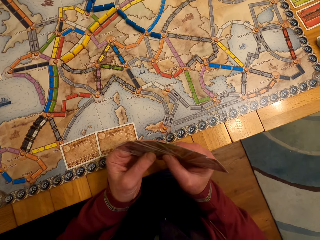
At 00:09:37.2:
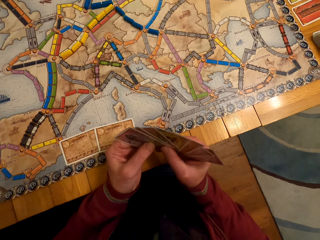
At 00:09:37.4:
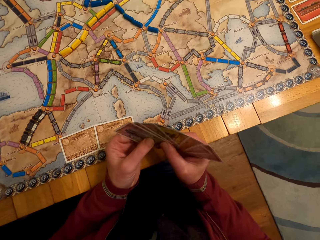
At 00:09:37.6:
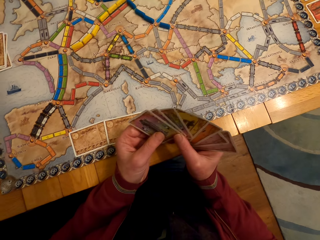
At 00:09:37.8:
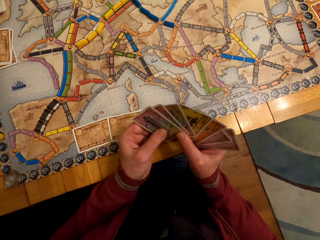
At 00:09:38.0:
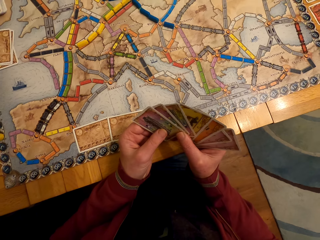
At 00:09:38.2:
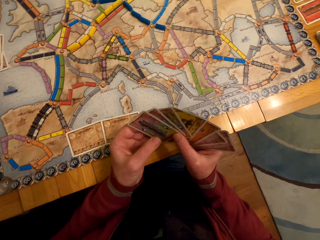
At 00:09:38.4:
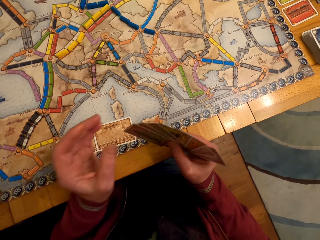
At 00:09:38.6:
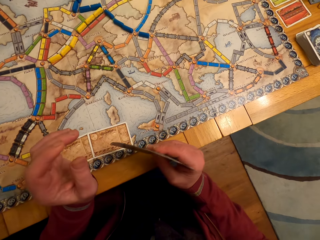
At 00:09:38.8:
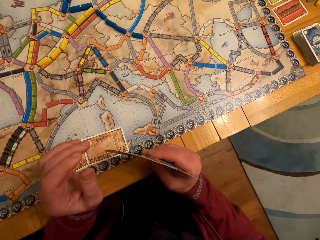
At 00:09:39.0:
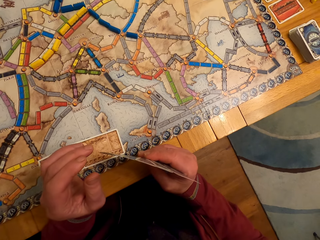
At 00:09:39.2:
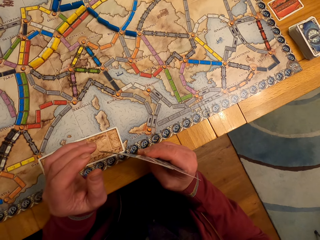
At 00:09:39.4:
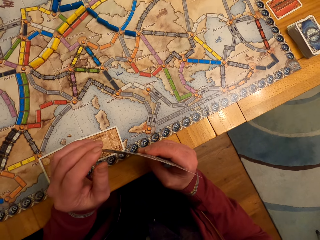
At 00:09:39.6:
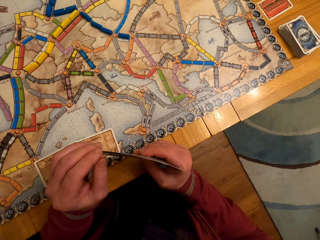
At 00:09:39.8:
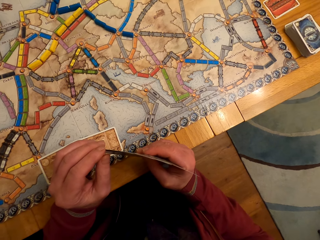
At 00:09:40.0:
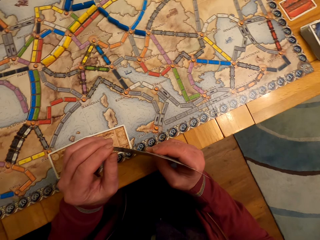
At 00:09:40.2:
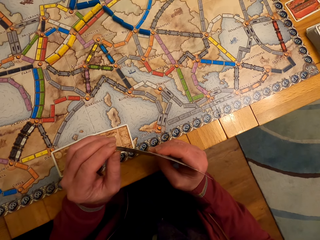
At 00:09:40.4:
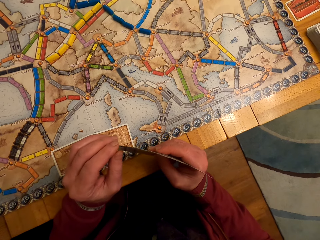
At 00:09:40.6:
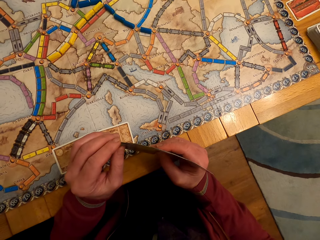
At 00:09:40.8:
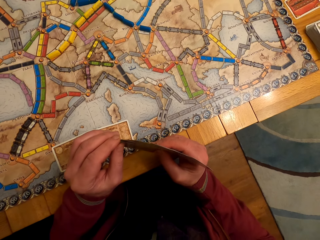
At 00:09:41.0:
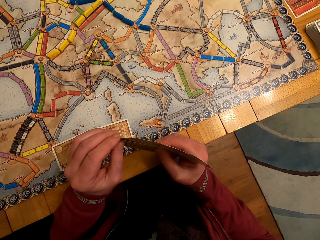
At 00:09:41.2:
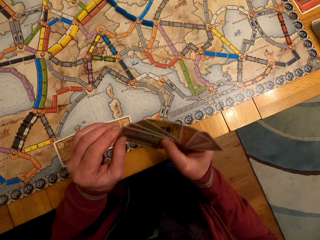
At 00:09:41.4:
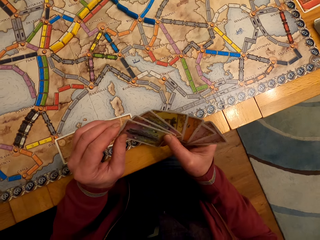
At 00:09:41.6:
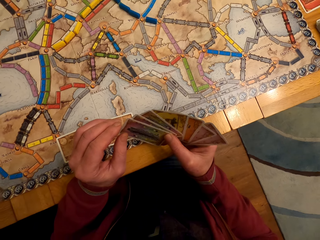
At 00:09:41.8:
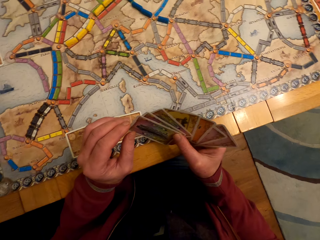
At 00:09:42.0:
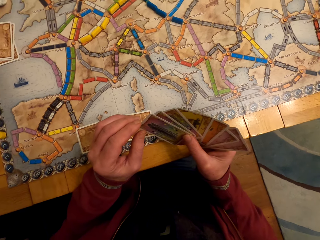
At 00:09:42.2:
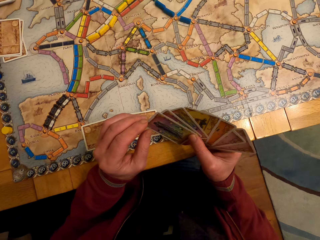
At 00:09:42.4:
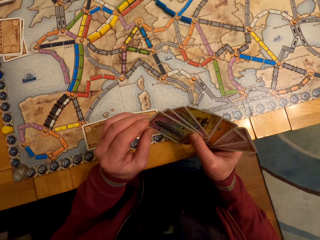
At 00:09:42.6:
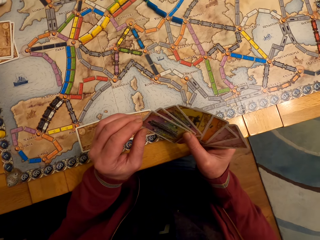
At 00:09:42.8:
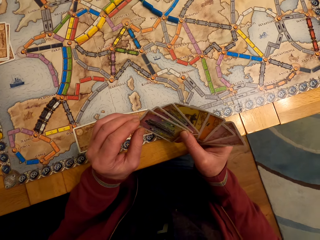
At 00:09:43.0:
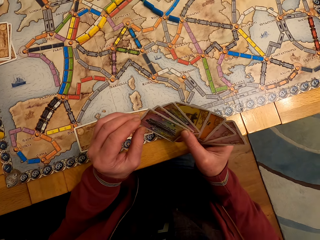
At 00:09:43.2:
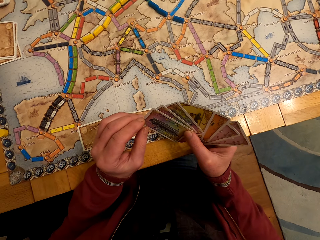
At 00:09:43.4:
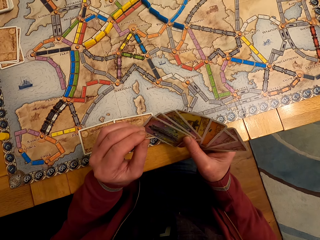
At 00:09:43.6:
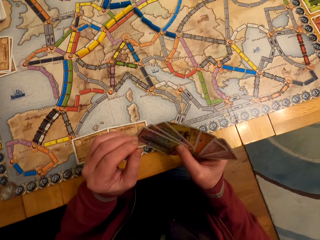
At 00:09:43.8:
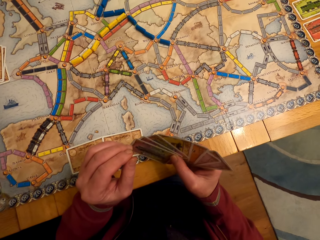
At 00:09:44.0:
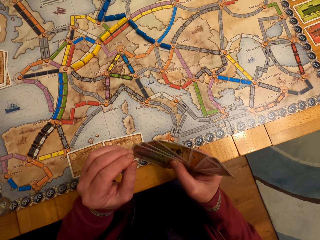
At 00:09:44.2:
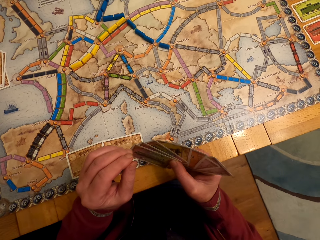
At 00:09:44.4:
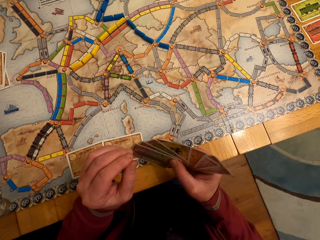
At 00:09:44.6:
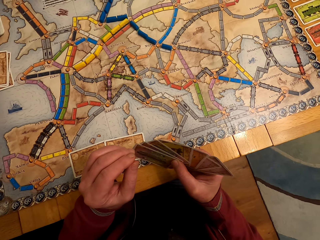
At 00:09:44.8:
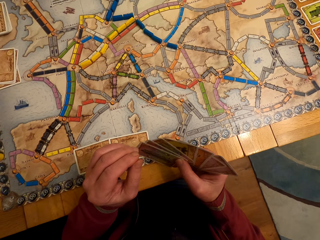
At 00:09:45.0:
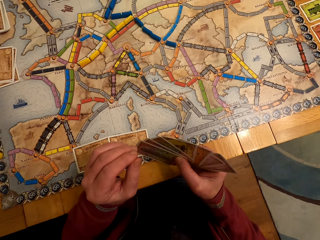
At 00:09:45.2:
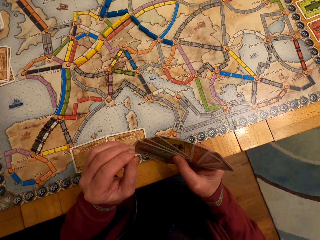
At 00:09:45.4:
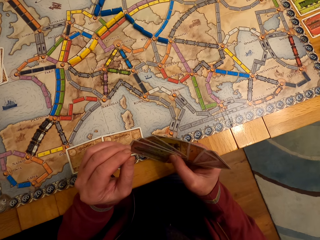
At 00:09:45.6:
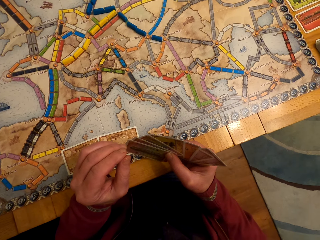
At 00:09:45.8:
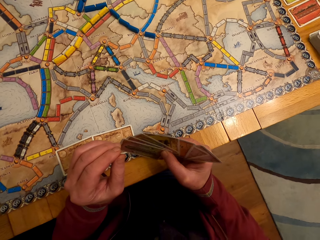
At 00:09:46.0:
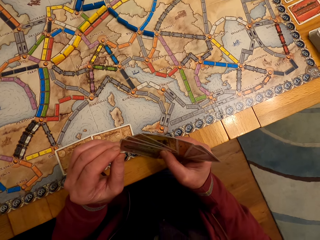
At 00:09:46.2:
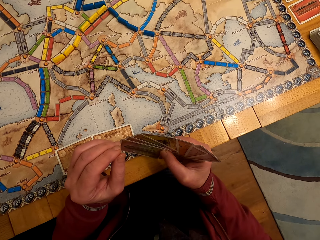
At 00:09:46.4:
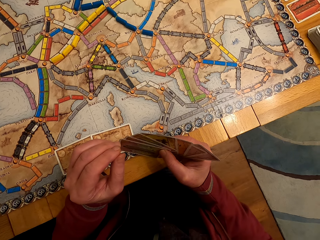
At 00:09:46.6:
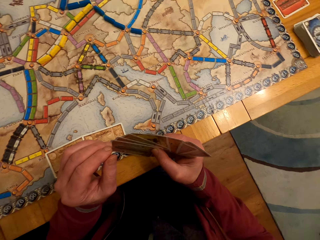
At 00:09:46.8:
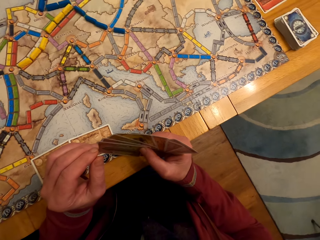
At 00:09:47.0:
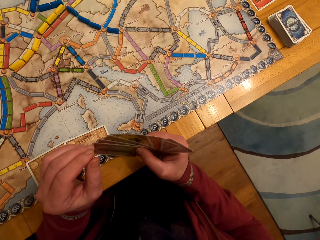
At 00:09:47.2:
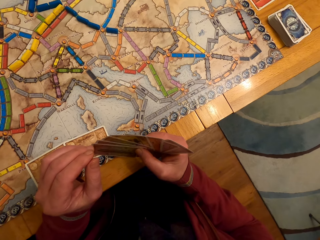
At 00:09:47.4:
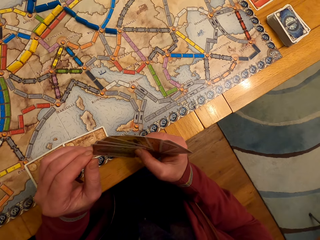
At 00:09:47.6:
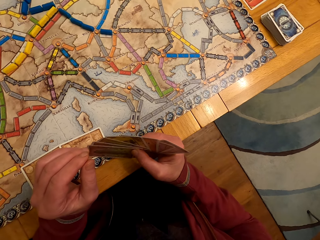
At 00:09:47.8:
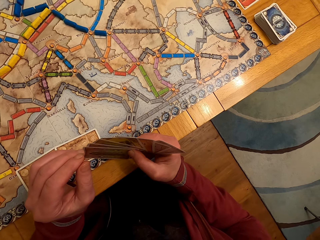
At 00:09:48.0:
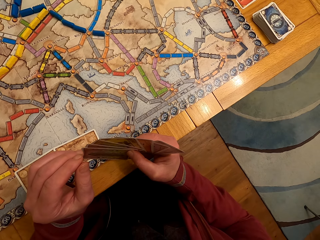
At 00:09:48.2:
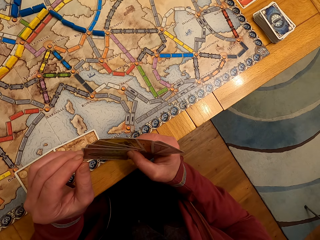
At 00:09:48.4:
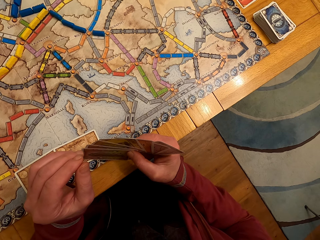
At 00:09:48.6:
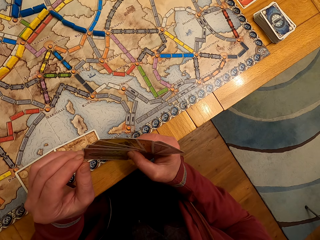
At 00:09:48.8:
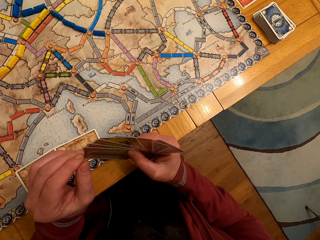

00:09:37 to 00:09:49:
A man touches the cards and looks at the cards. The camera wearer stares at the board game card.

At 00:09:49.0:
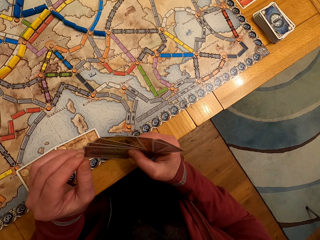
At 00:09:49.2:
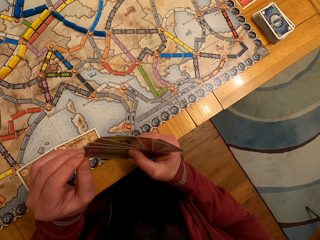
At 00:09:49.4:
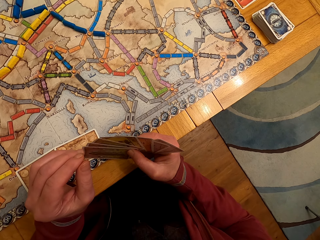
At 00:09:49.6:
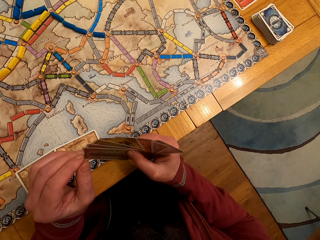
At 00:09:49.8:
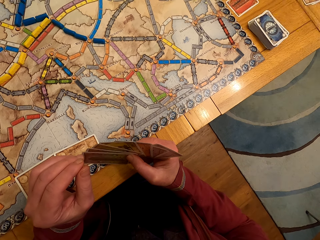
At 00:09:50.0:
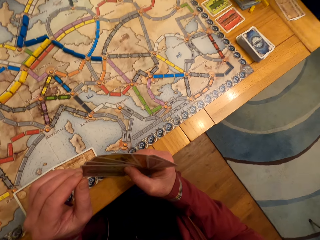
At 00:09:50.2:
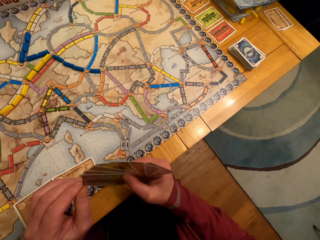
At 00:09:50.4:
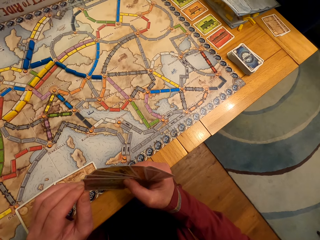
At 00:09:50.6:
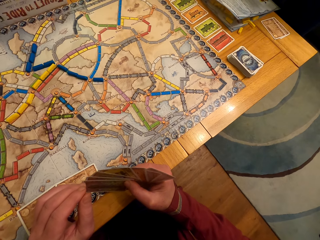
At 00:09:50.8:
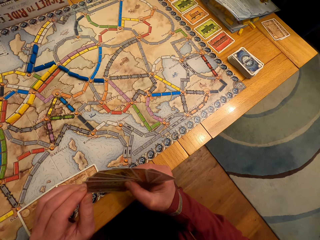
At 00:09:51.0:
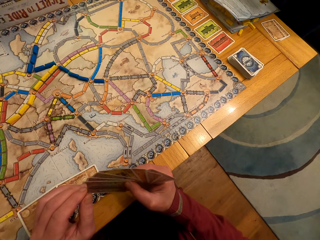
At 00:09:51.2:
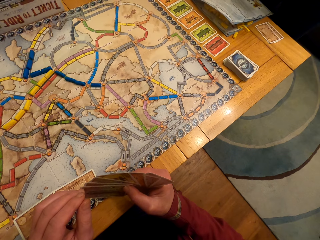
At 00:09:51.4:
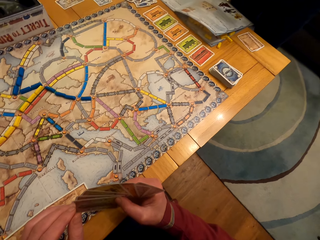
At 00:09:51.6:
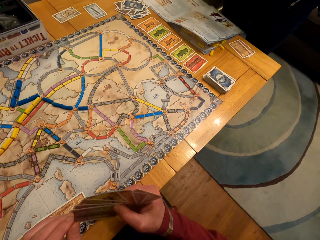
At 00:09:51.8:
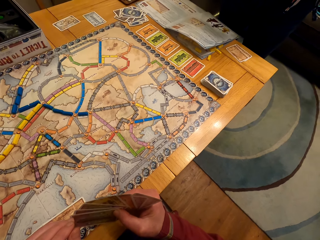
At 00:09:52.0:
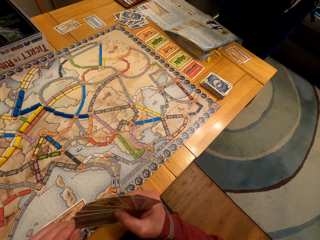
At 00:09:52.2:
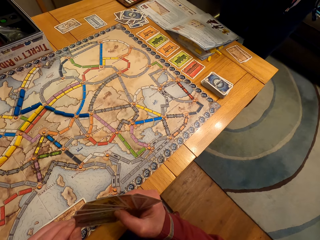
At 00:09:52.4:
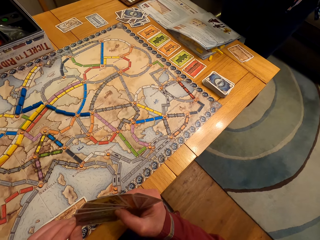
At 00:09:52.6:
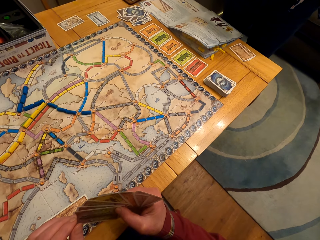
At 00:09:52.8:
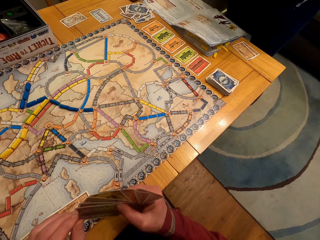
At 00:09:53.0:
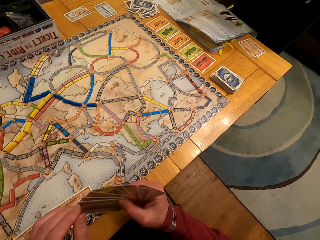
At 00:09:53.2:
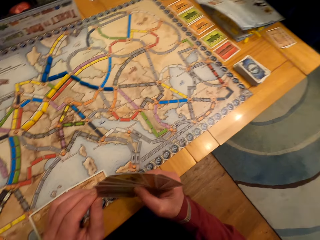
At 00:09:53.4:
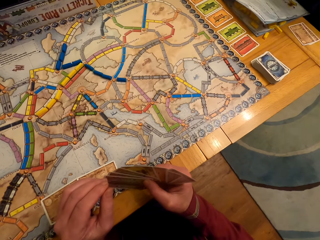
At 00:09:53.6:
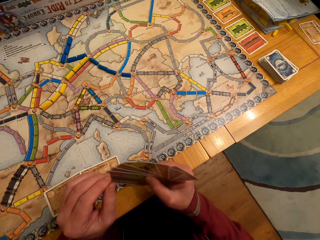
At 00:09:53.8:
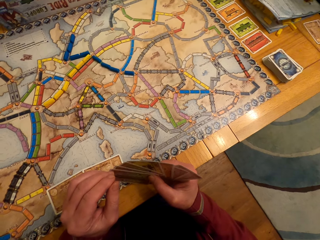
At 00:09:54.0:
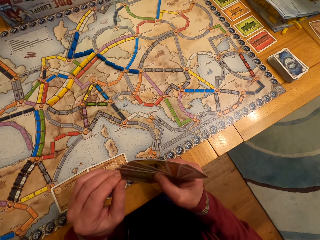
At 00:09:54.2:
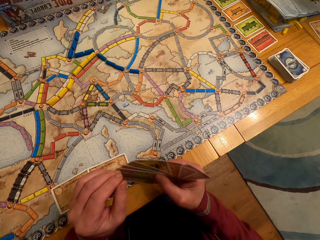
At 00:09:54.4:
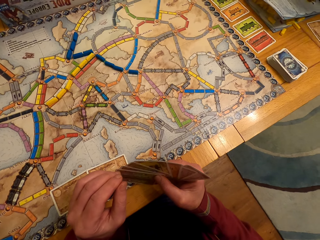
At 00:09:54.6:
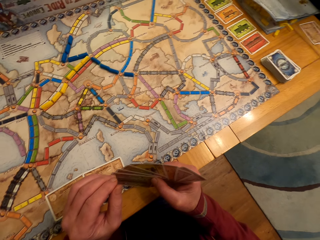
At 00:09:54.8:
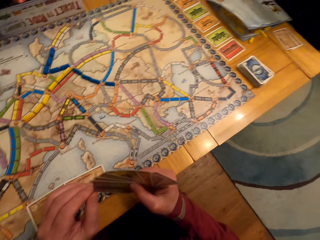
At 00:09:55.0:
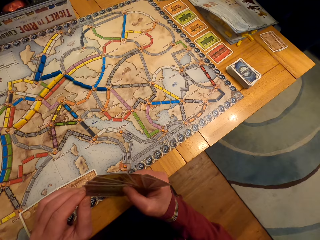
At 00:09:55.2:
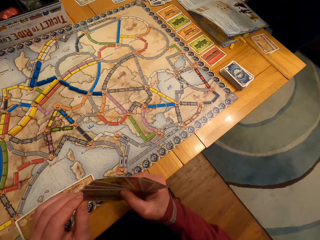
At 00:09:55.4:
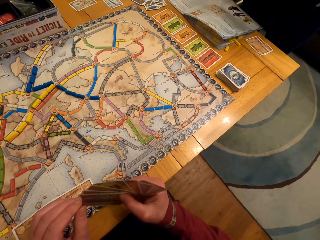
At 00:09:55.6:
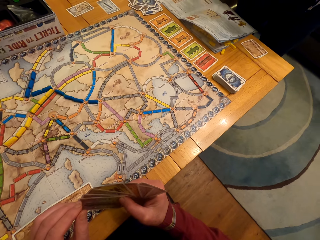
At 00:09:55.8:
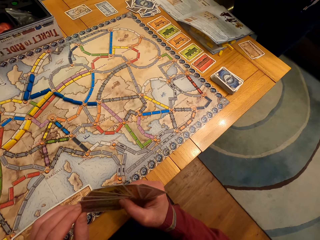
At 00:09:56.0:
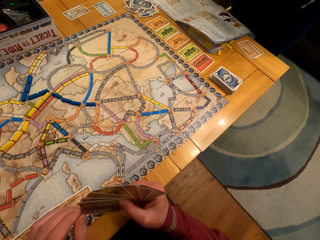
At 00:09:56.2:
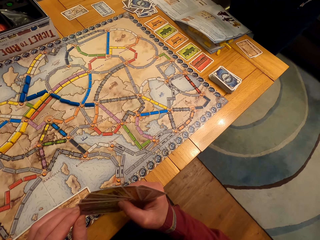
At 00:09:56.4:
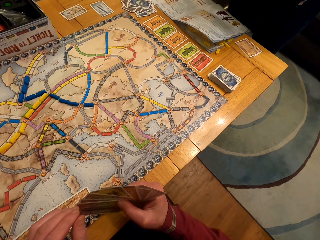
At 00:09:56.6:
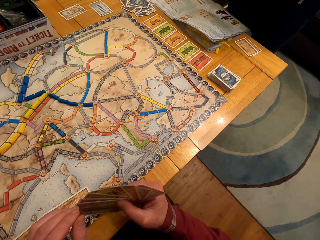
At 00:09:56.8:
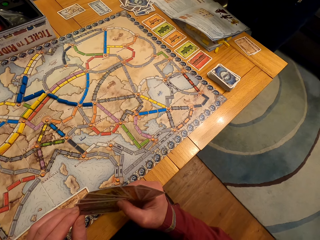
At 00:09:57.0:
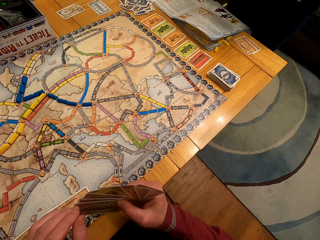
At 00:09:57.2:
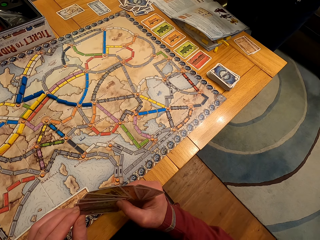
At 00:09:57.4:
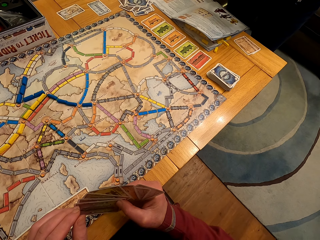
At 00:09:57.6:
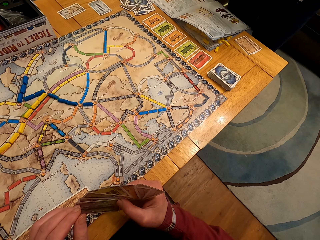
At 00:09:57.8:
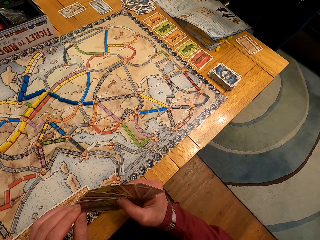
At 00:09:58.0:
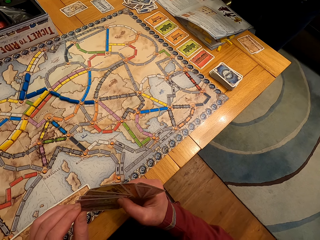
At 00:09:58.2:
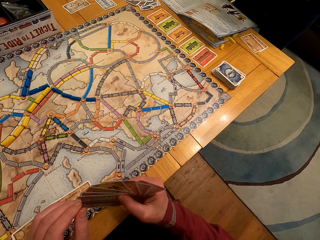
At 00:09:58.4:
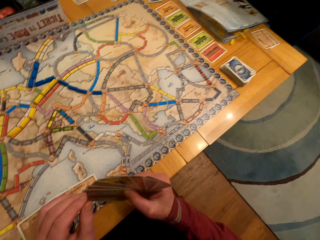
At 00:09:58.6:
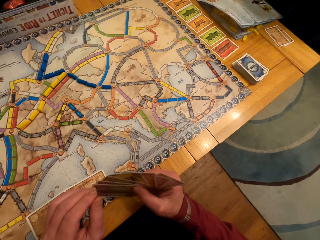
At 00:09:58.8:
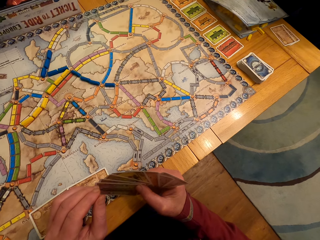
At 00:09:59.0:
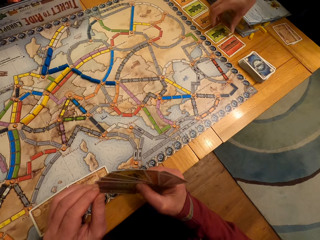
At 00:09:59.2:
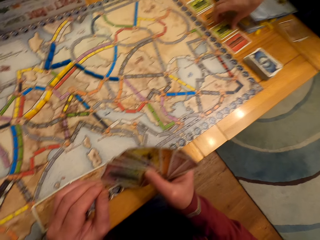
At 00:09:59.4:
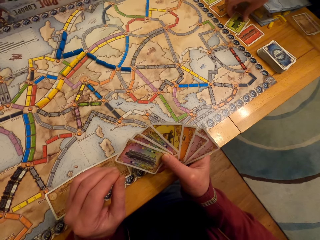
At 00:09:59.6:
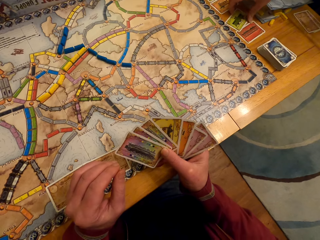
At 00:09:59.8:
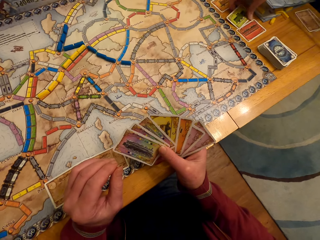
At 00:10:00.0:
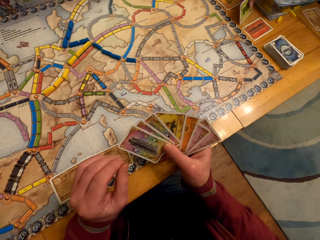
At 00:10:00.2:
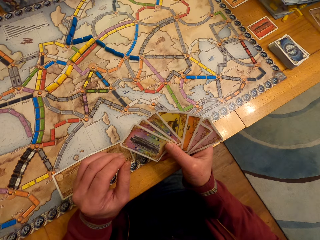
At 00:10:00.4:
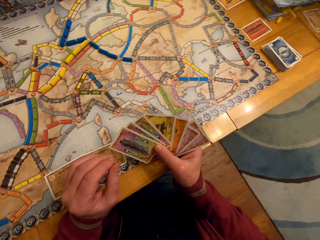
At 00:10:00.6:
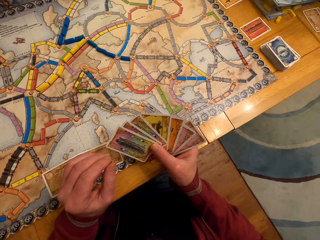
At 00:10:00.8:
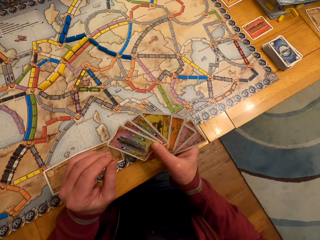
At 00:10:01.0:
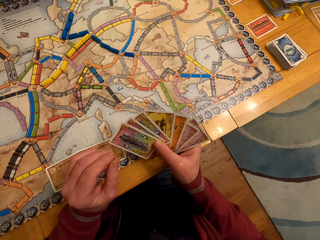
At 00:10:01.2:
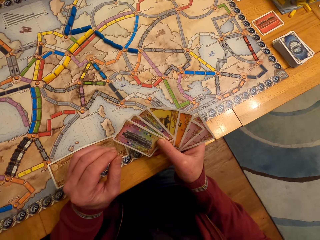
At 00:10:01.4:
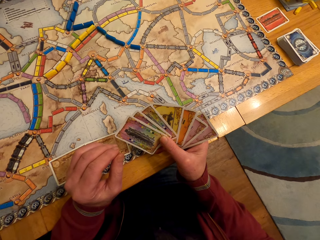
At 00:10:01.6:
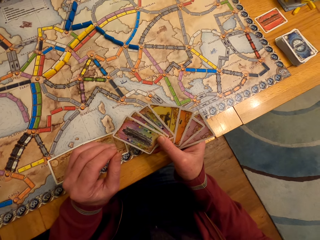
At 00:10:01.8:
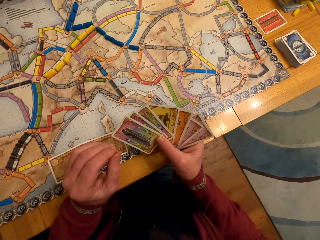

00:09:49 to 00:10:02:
A lady looks around and picks the card. A man looks at the cards.
